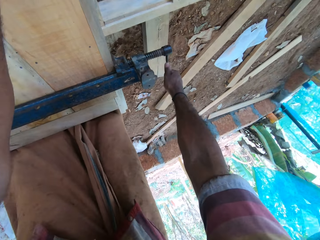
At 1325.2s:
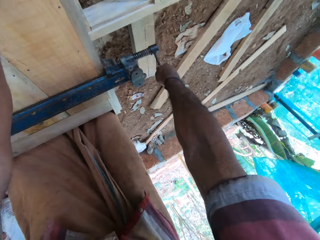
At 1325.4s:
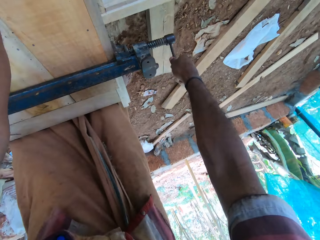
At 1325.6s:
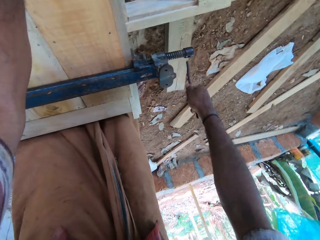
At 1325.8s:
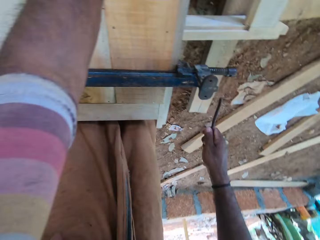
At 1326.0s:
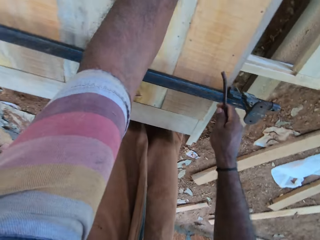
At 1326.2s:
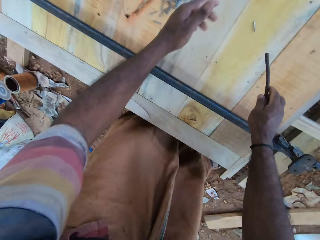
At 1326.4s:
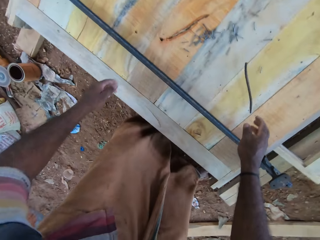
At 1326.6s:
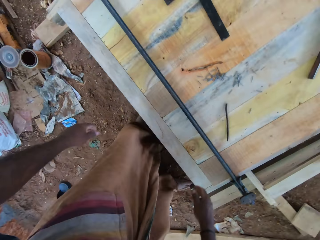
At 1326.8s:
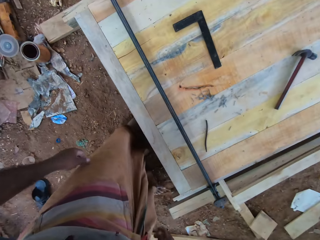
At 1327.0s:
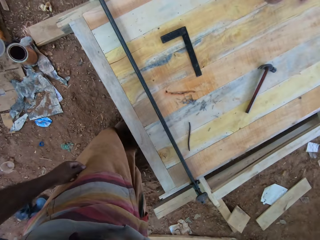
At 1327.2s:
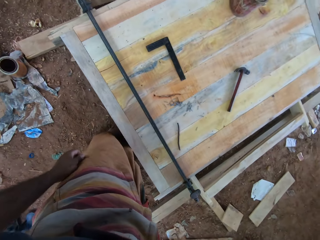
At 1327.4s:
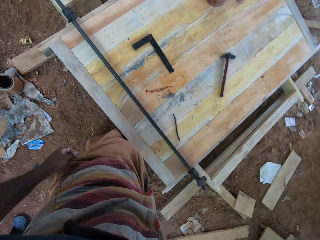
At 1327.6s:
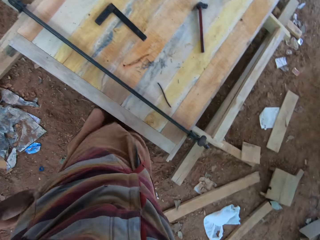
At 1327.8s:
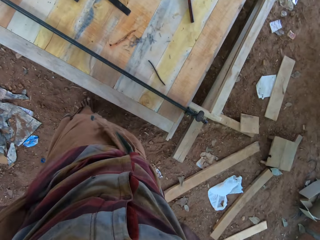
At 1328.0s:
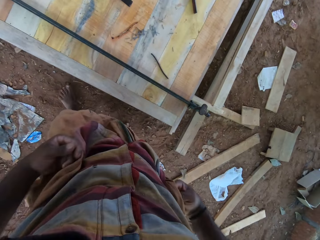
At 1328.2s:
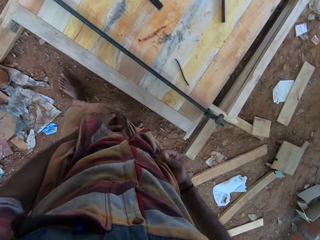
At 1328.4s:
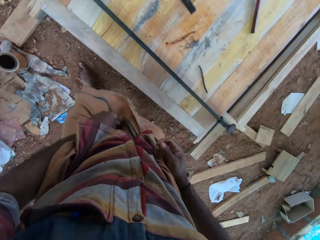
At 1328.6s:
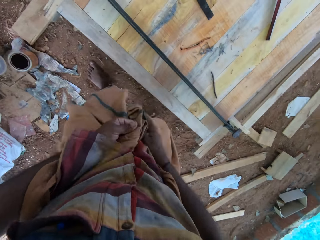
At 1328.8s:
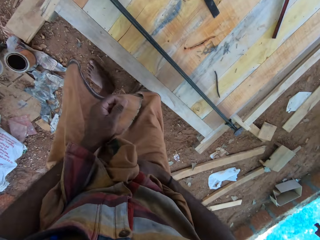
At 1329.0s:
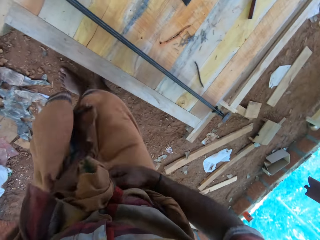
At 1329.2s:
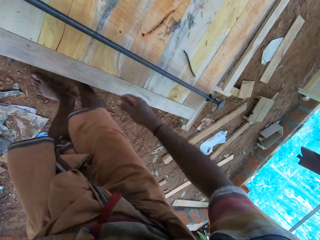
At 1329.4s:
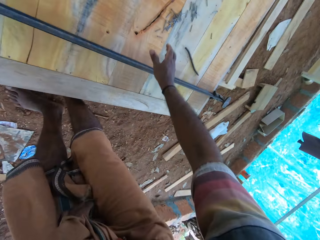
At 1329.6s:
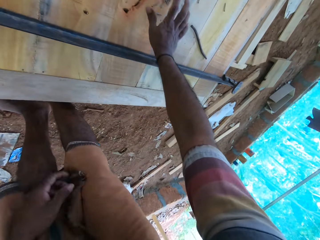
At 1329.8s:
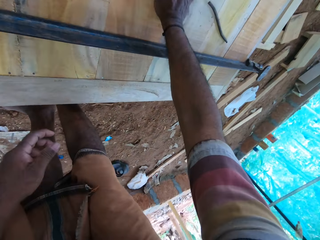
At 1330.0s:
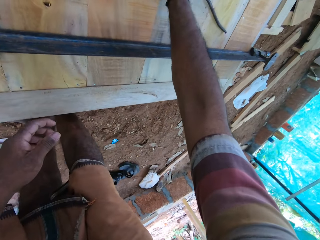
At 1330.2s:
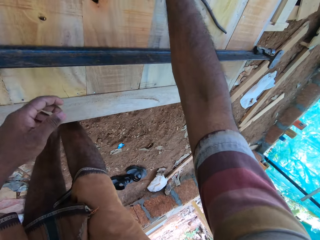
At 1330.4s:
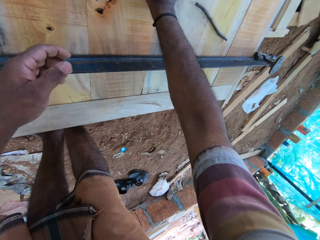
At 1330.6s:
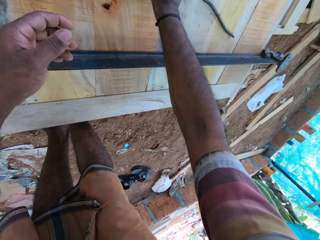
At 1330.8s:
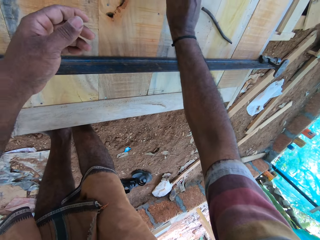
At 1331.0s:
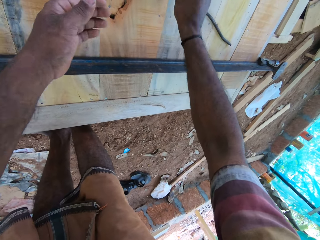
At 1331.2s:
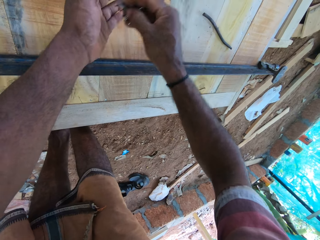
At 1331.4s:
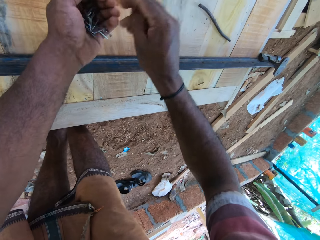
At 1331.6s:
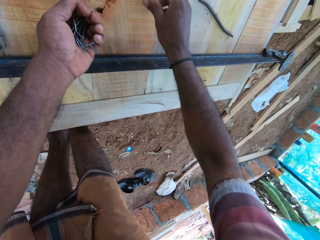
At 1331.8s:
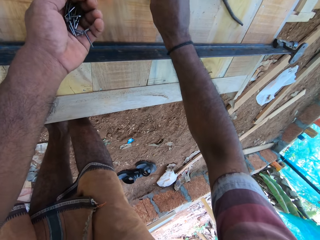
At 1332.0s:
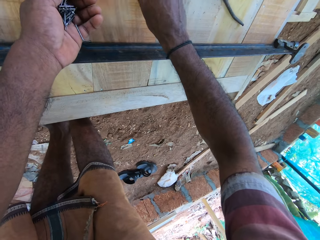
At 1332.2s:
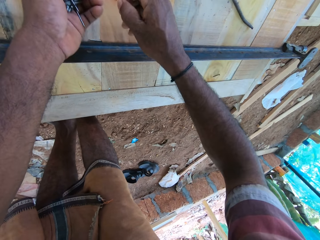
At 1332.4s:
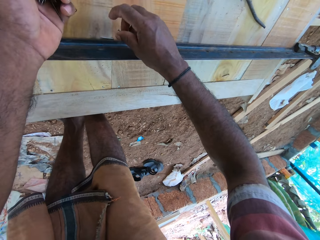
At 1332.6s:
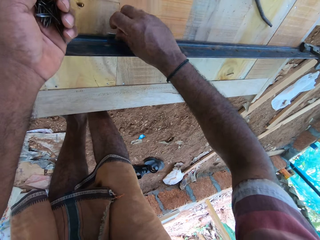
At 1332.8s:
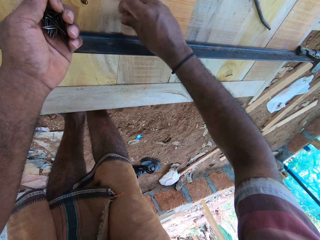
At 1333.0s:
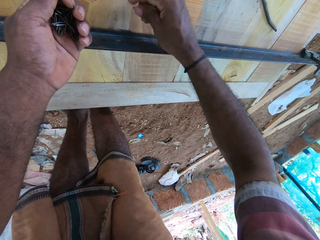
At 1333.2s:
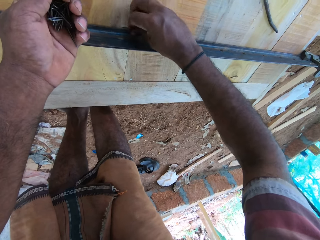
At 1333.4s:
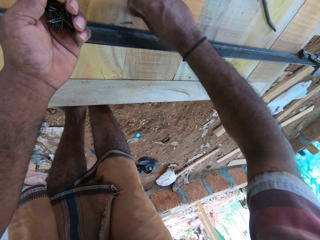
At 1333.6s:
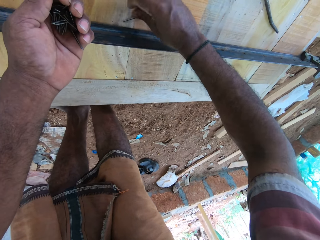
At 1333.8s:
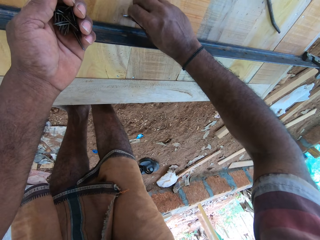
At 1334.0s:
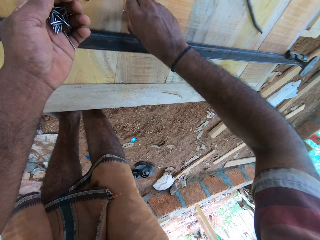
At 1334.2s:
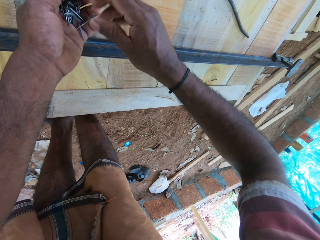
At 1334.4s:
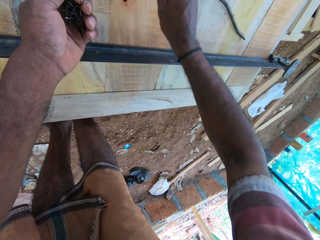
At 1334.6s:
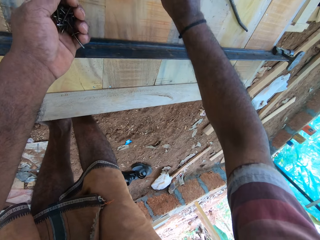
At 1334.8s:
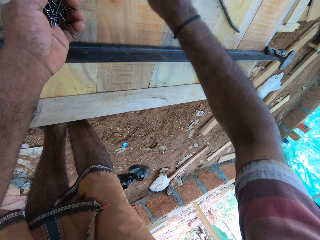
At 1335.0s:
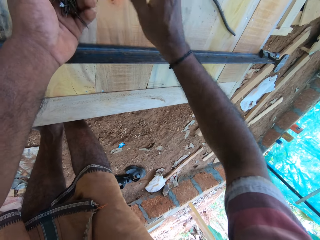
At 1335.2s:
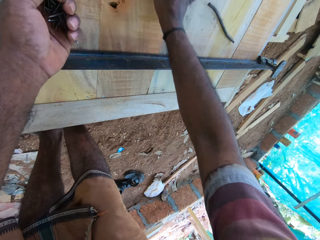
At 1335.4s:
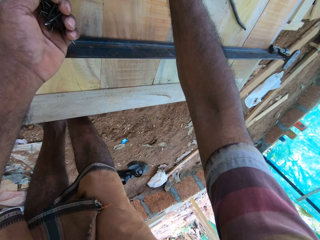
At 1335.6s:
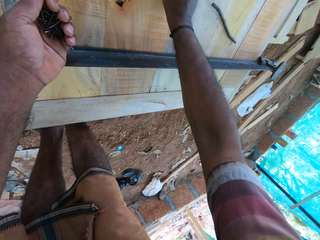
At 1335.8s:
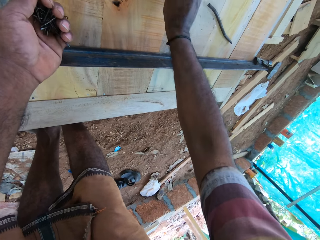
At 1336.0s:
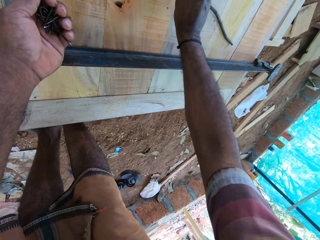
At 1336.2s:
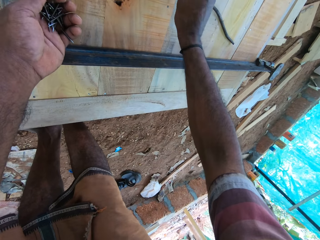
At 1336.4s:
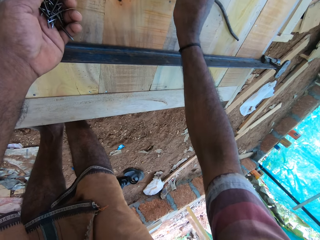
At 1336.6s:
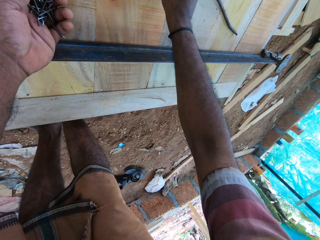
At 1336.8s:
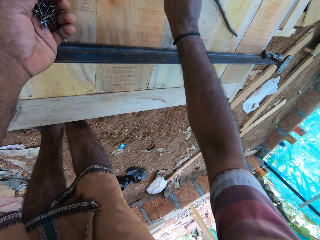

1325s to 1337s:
The camera wearer drops down the metal. They pick nails on the wooden structure.

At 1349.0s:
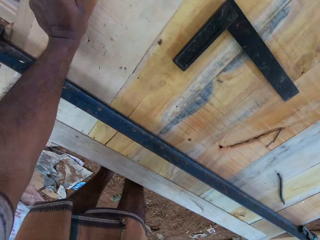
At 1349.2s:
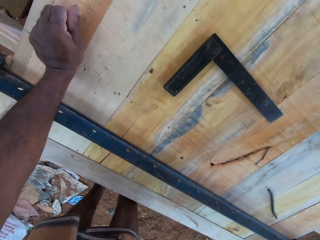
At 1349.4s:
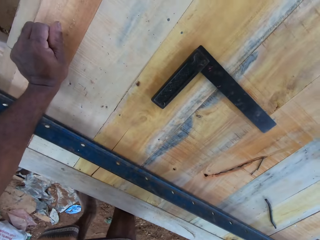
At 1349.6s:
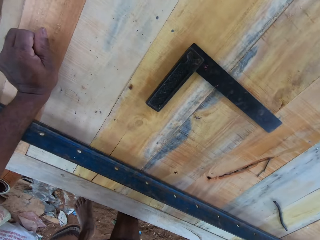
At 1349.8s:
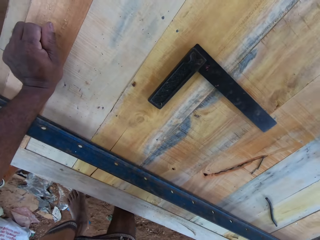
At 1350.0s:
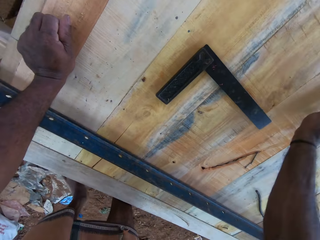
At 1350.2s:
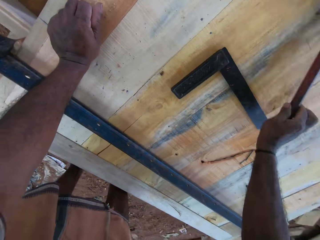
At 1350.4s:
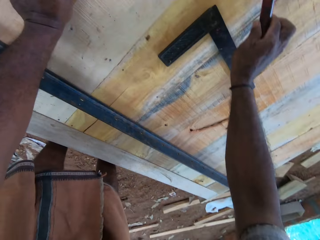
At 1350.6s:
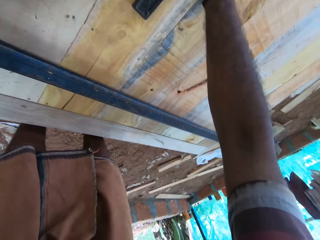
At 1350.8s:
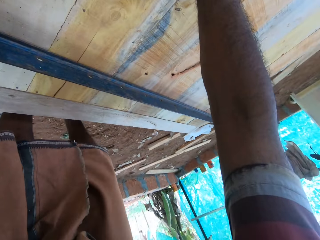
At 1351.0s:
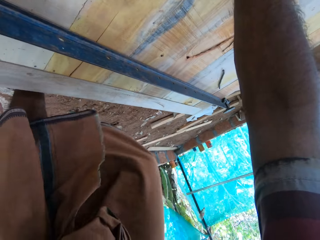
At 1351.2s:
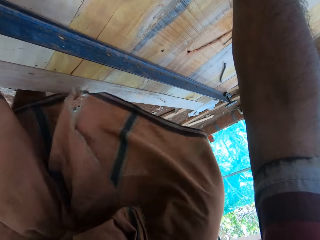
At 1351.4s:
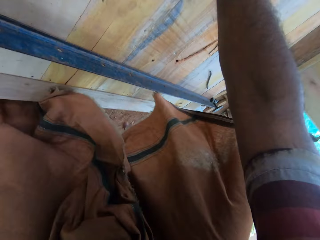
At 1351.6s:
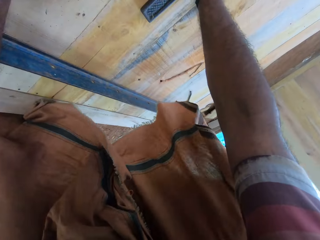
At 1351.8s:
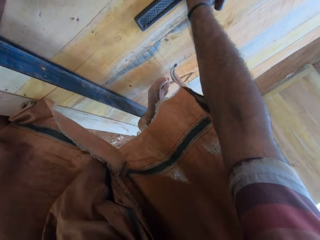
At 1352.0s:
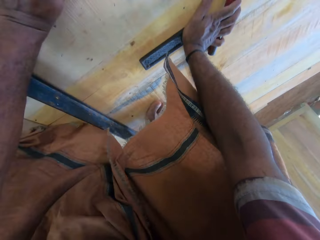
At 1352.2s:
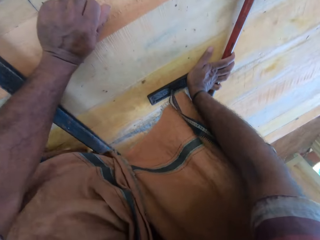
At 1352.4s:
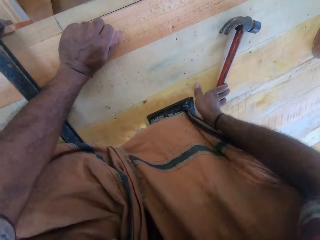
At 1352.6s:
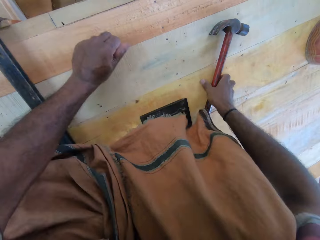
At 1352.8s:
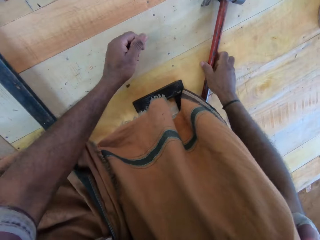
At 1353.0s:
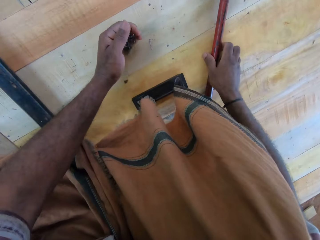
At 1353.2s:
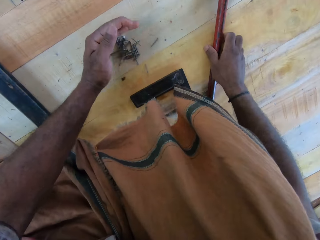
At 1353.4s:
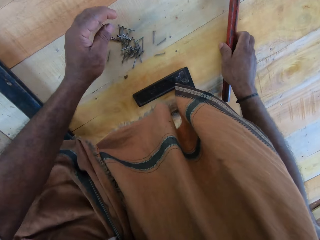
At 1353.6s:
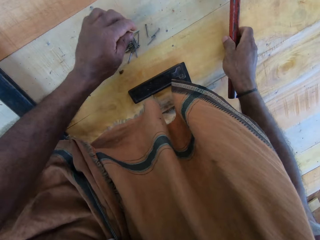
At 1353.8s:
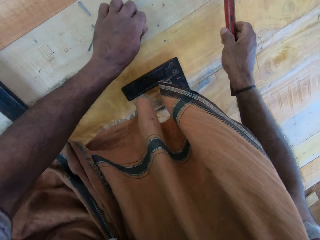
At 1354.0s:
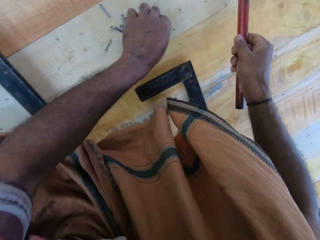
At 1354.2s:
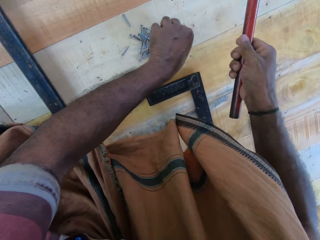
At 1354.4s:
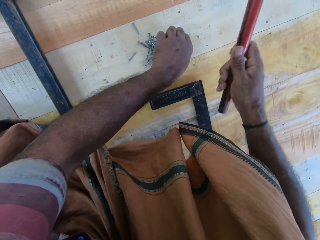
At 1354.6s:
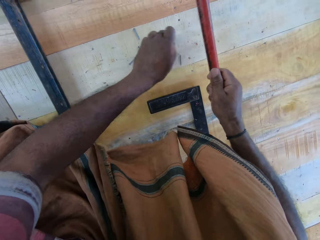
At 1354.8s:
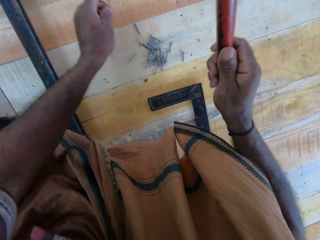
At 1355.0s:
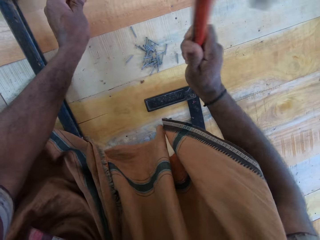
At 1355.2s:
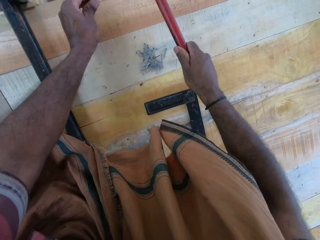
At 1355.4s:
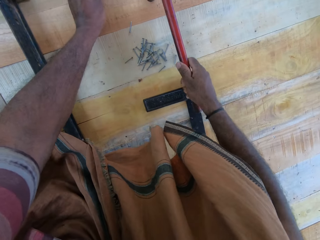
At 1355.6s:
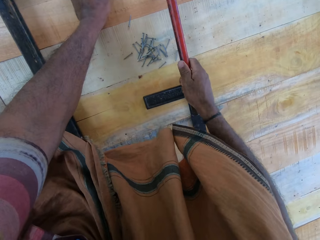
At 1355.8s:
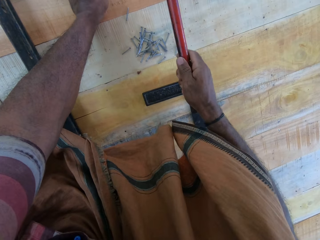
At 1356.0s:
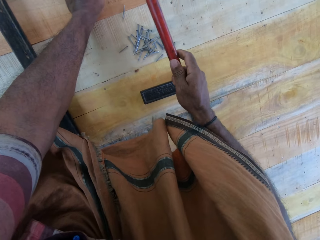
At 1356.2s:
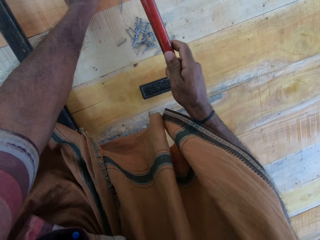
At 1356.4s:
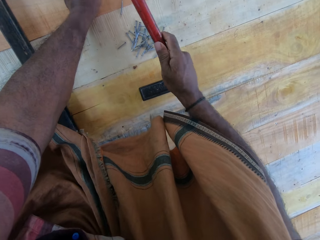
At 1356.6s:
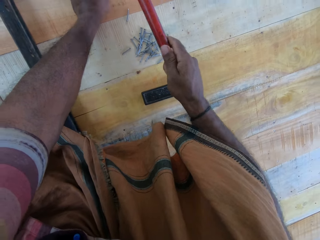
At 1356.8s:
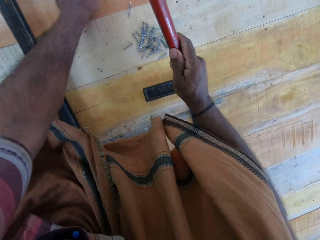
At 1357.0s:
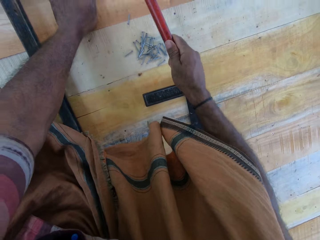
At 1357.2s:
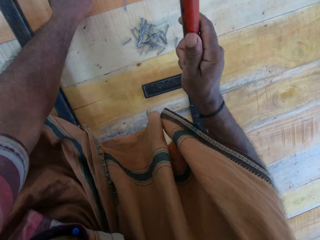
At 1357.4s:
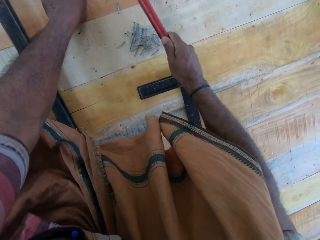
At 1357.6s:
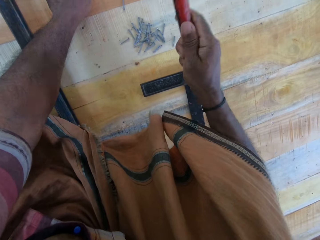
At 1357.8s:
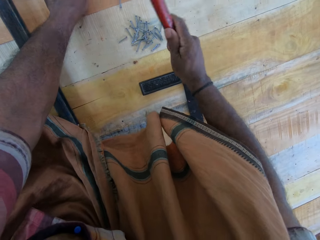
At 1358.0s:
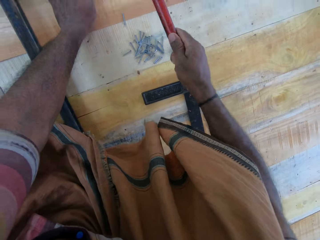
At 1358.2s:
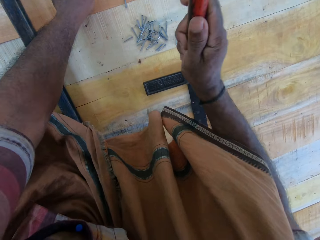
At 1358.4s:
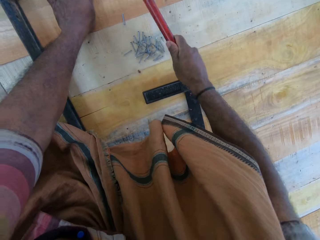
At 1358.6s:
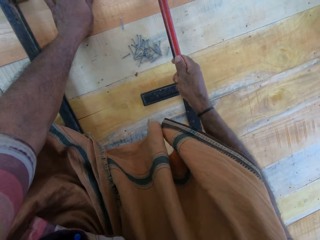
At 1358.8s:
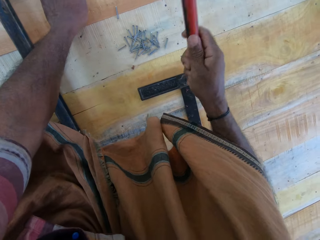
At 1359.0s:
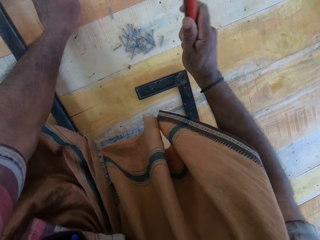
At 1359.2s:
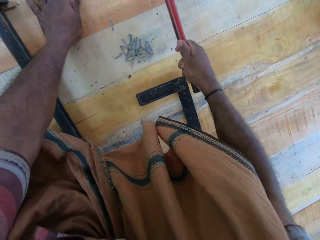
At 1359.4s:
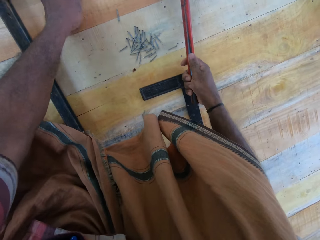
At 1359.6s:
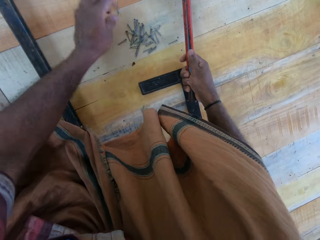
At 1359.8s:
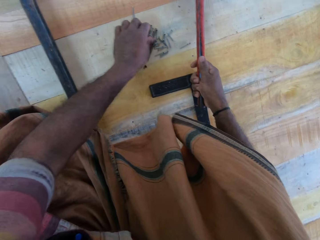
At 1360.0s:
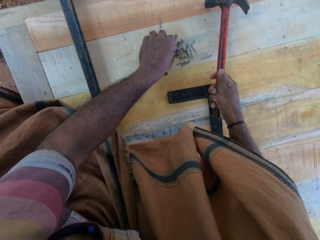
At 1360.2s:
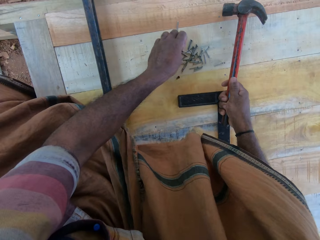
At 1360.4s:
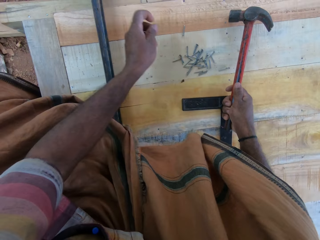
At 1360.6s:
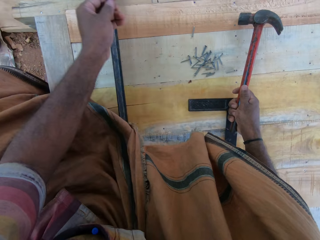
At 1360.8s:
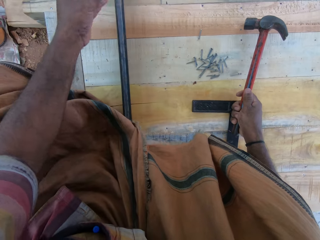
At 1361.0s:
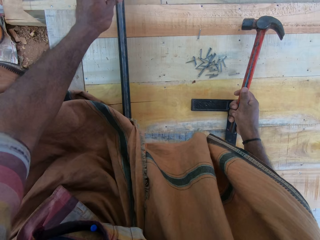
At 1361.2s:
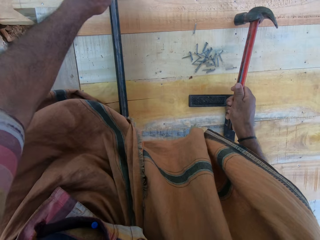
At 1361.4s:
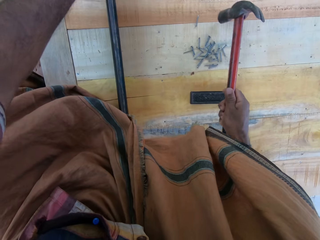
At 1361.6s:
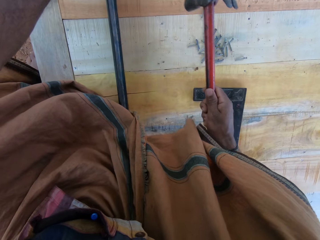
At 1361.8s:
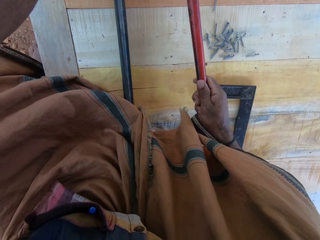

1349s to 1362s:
The camera wearer holds a hammer. They pour nails on the wood. They pick a nail on the wooden structure. They hit the nail in the wooden structure with the hammer. They pick a nail on the wooden structure.
